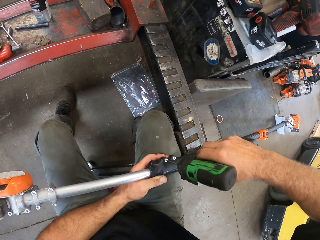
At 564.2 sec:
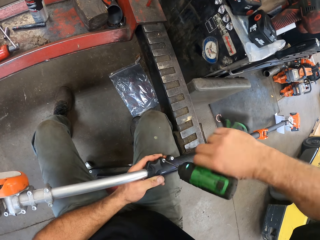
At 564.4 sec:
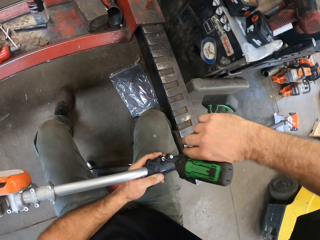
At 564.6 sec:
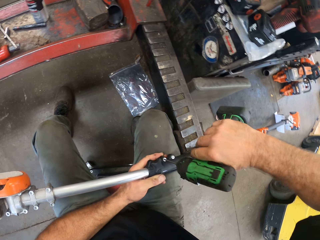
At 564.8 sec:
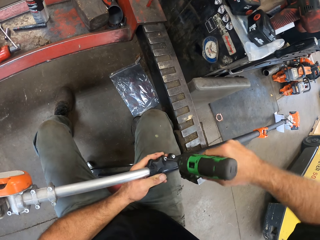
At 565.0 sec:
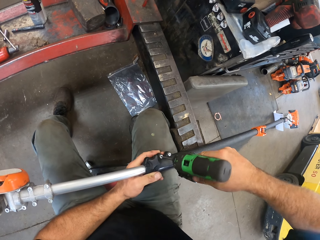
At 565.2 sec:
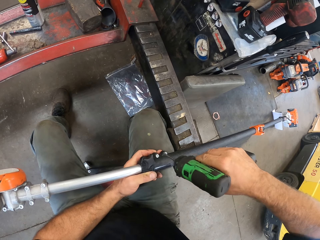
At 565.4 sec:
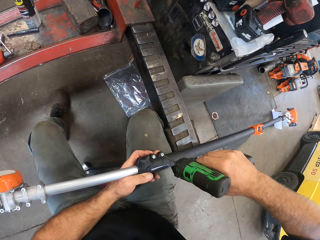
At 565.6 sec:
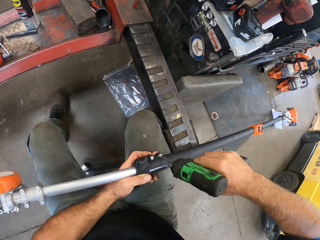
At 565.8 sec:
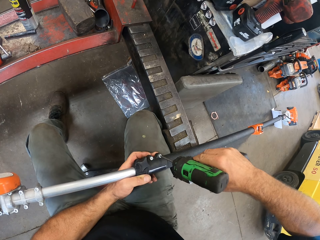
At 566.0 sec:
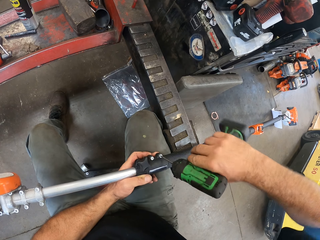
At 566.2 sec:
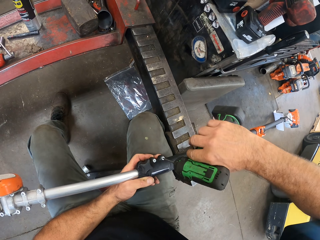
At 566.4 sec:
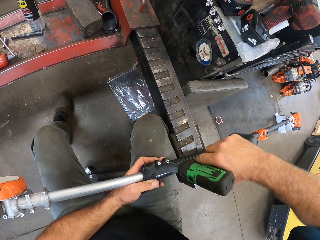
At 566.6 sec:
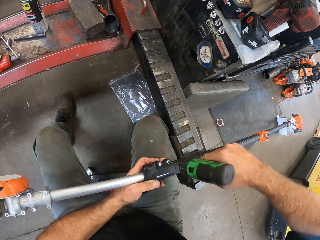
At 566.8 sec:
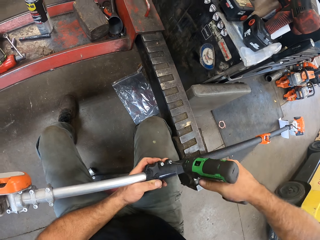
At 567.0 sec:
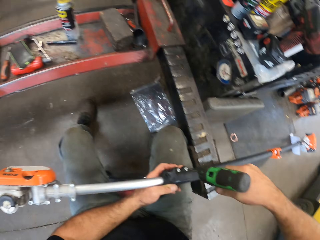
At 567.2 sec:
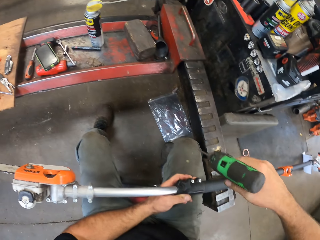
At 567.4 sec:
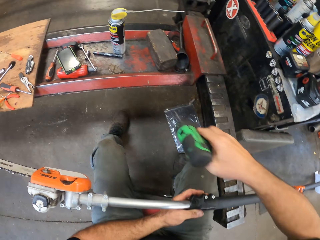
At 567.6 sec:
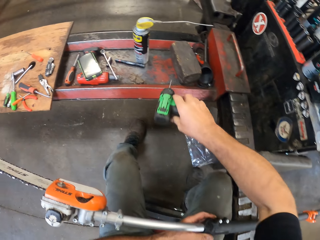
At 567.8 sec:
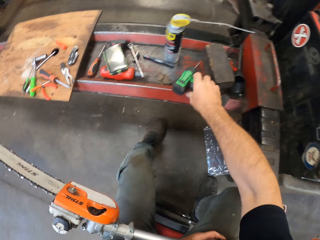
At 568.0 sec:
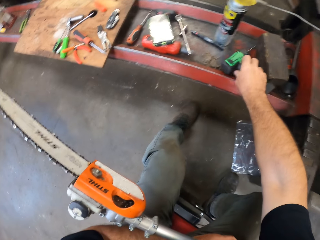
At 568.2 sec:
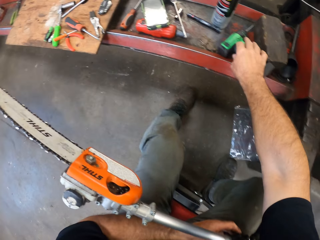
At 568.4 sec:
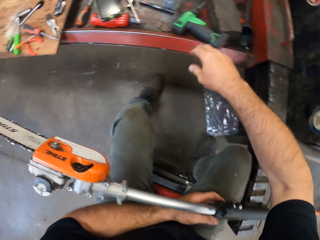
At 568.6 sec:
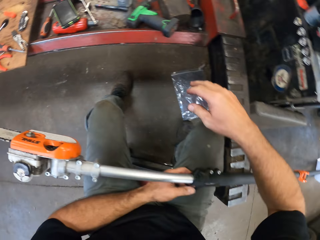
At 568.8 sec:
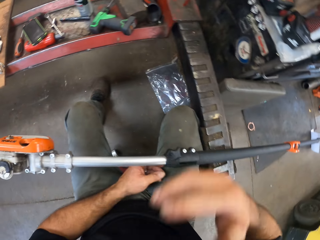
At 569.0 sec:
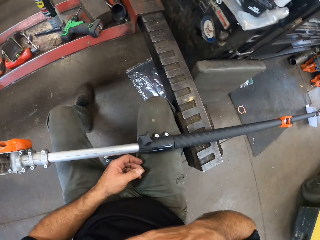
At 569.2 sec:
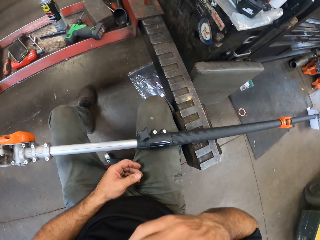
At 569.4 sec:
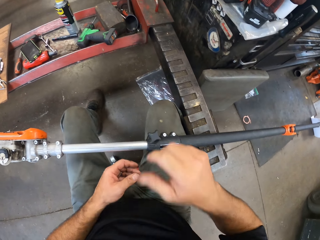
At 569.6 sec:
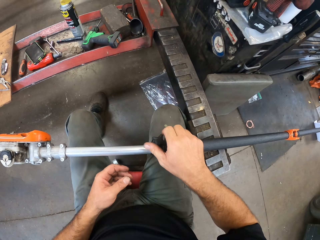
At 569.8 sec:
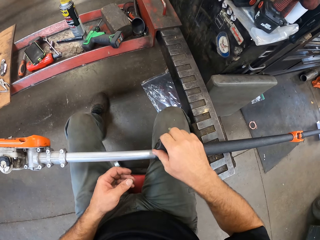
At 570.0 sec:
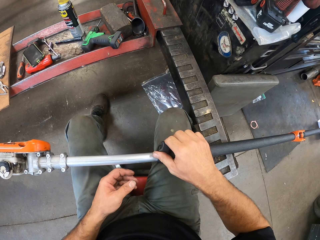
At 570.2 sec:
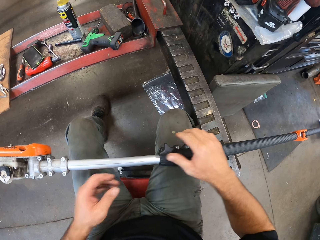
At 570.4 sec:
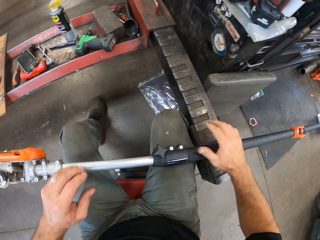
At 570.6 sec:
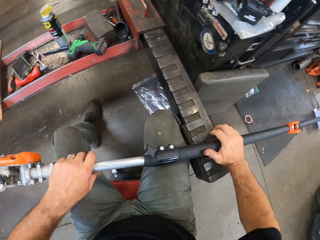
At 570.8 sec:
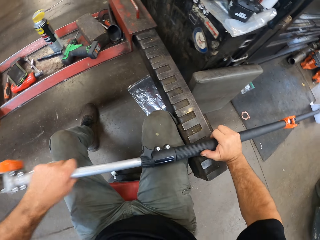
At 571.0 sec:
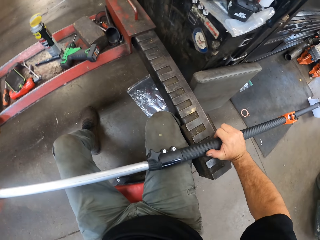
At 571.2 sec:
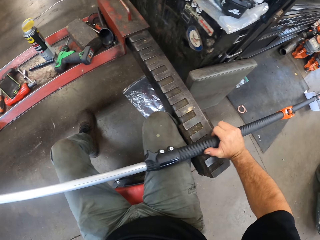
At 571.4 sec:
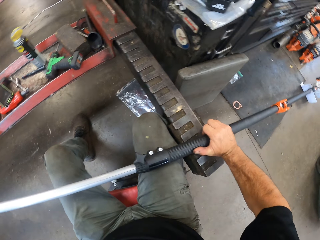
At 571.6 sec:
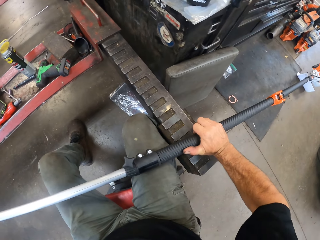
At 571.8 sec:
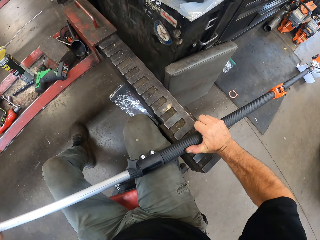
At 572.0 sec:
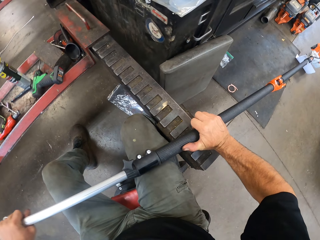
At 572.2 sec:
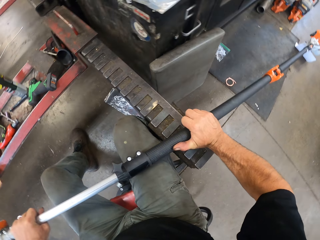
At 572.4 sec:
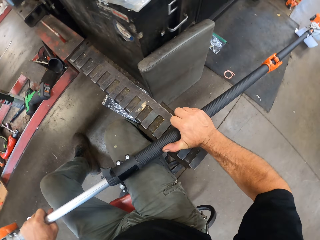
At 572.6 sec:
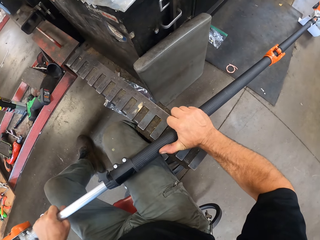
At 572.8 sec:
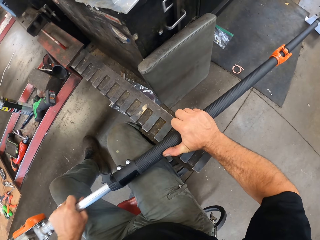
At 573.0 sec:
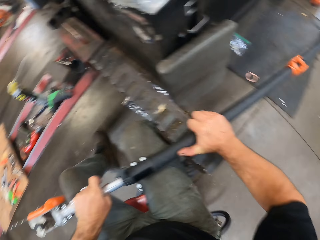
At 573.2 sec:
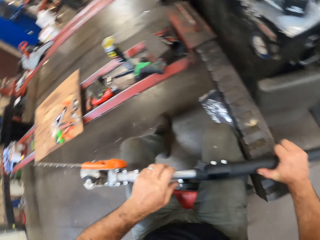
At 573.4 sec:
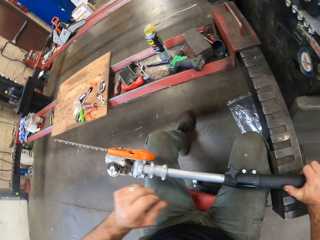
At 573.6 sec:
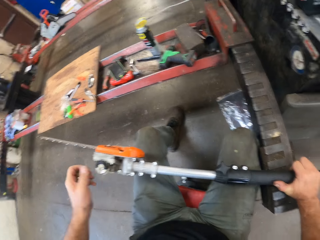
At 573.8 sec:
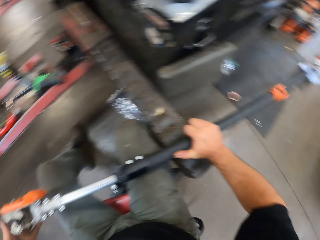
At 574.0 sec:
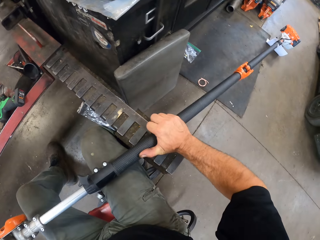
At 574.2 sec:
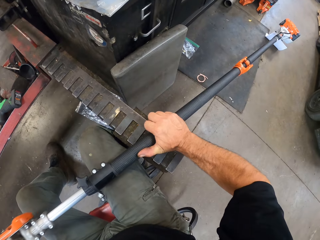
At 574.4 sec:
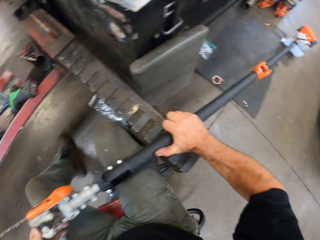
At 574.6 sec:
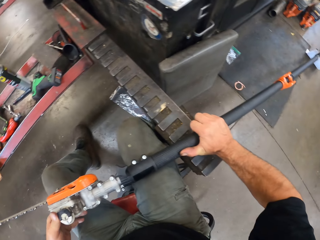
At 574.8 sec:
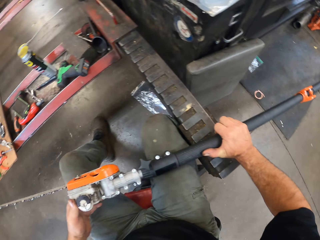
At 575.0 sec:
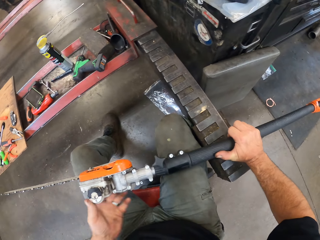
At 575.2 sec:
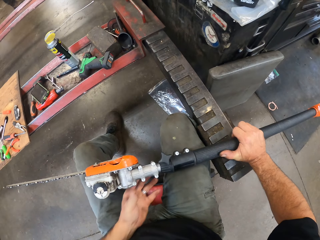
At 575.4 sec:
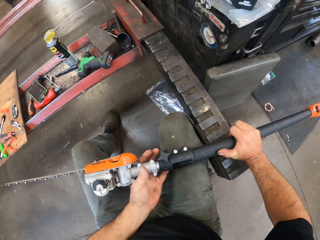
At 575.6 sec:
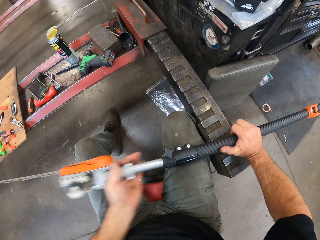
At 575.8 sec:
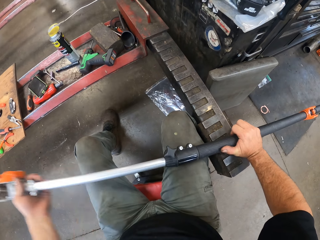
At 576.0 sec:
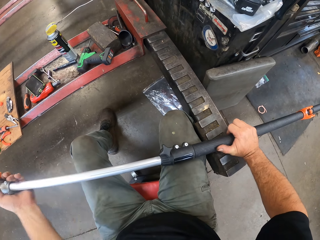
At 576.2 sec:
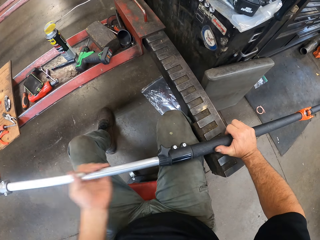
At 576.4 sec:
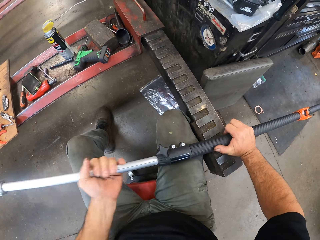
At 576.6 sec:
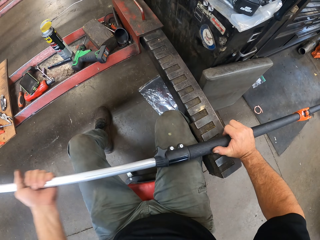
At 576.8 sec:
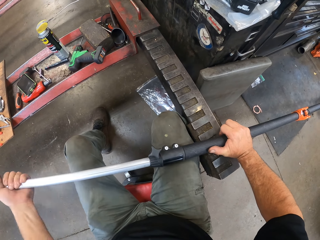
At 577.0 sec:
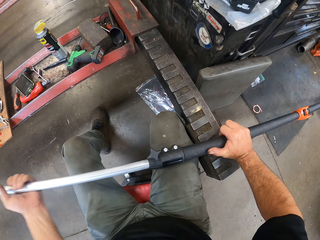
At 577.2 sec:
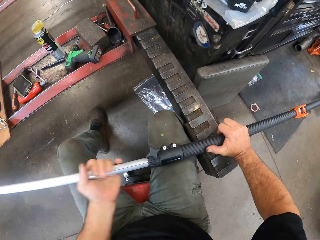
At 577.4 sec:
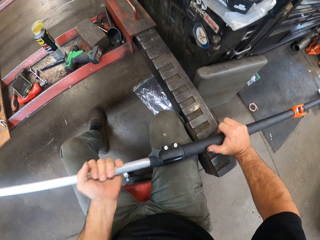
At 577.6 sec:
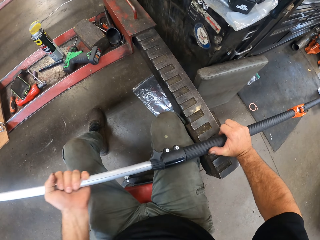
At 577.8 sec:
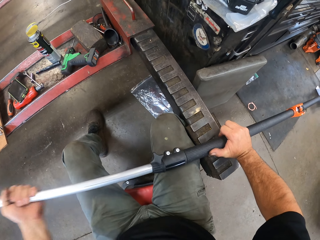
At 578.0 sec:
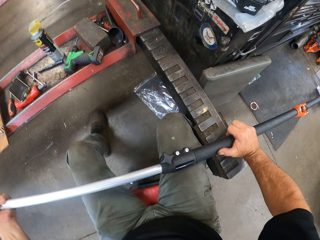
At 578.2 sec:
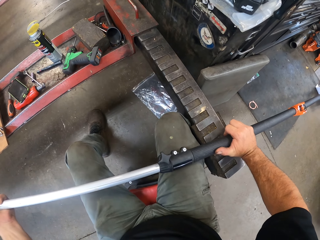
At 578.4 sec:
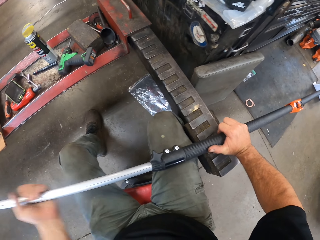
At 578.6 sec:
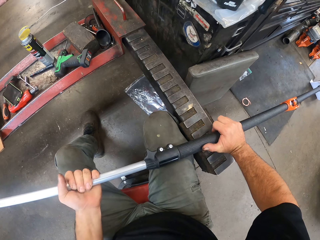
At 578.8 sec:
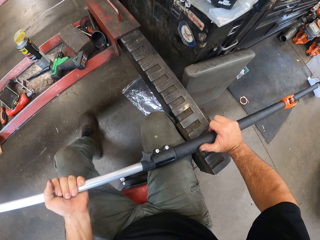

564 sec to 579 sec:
The camera wearer tightens the other screw on the grip band with the screw extractor. He places the screw extractor on the hydraulic lift with his right hand. He touches his face with his right hand. He loosens a knob on a grip band of the pole saw with his left hand. He rotates the bolt. He pulls out the carbon shaft from the pole saw with his left hand. He pushes the carbon shaft into the pole saw with his left hand. He pulls out the carbon shaft from the pole saw with his left hand.

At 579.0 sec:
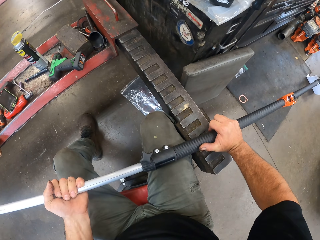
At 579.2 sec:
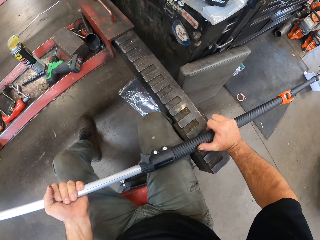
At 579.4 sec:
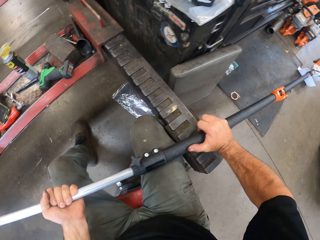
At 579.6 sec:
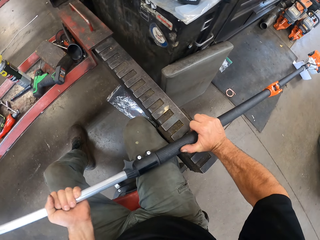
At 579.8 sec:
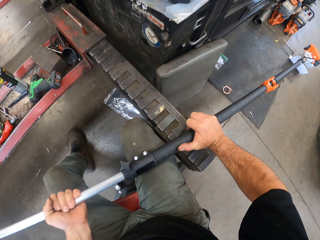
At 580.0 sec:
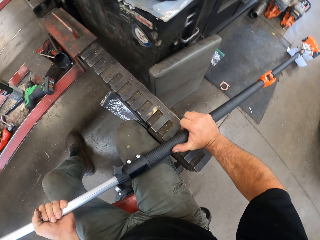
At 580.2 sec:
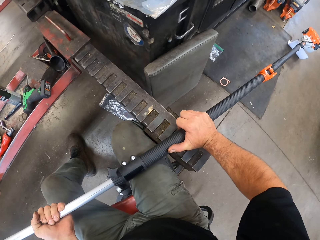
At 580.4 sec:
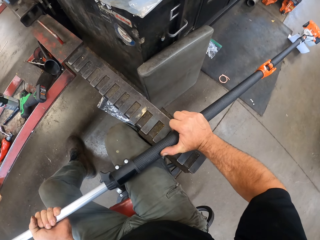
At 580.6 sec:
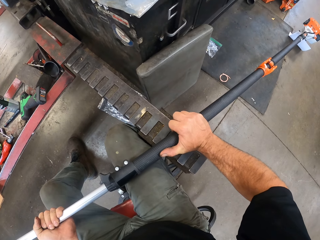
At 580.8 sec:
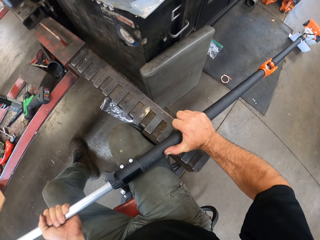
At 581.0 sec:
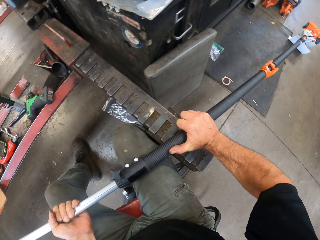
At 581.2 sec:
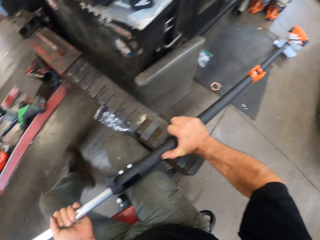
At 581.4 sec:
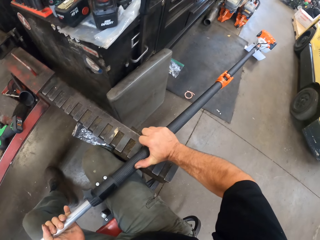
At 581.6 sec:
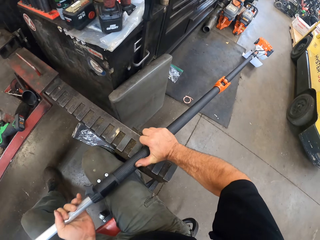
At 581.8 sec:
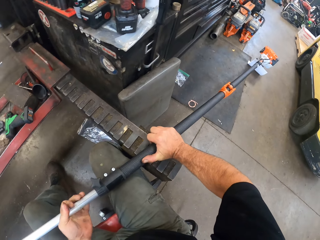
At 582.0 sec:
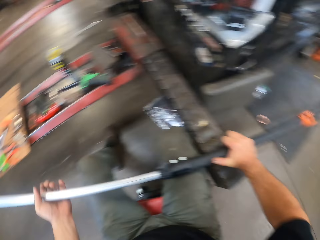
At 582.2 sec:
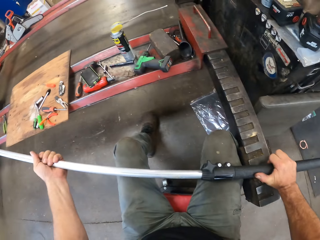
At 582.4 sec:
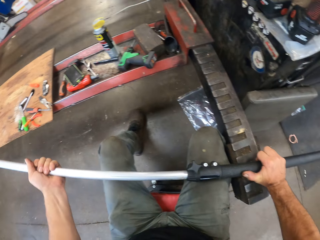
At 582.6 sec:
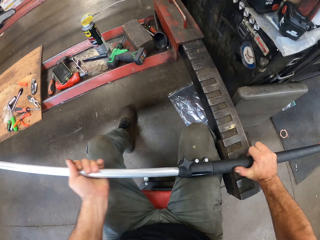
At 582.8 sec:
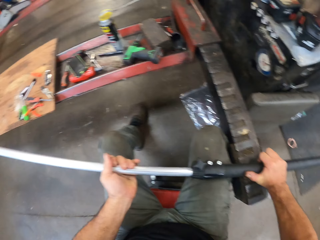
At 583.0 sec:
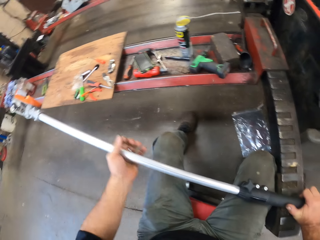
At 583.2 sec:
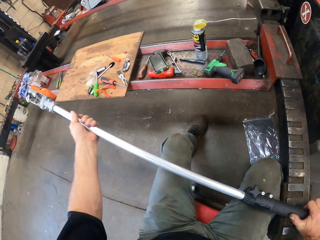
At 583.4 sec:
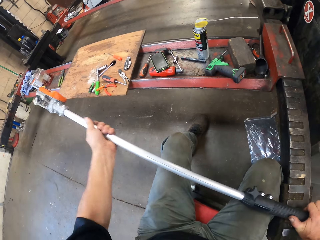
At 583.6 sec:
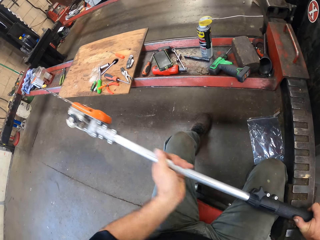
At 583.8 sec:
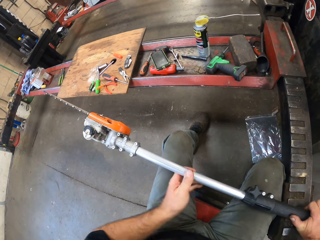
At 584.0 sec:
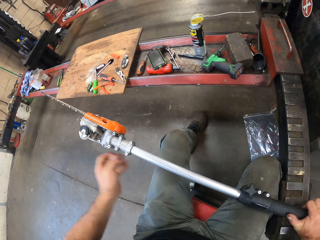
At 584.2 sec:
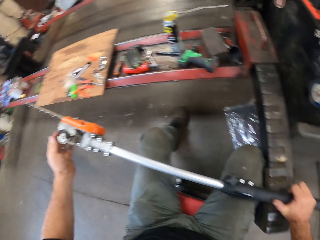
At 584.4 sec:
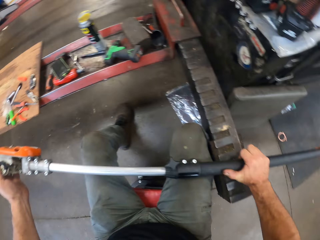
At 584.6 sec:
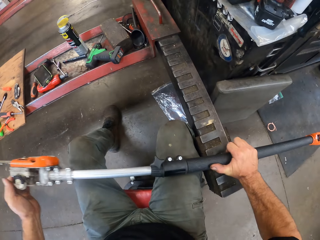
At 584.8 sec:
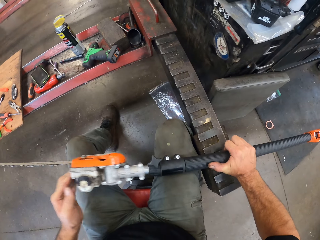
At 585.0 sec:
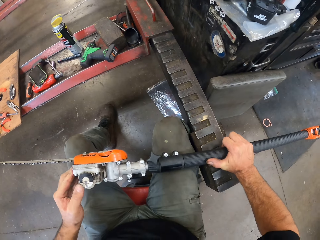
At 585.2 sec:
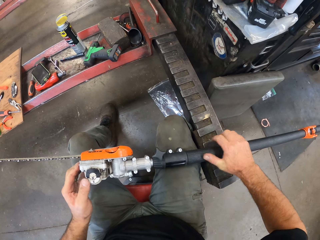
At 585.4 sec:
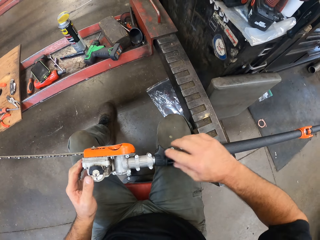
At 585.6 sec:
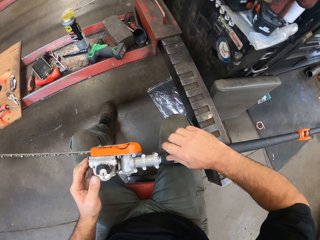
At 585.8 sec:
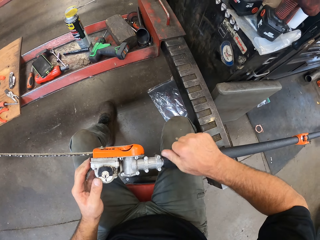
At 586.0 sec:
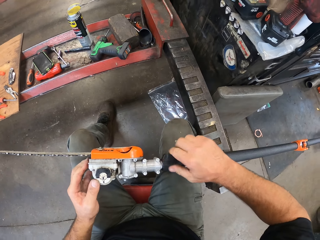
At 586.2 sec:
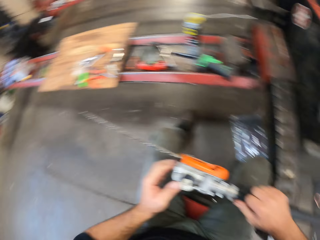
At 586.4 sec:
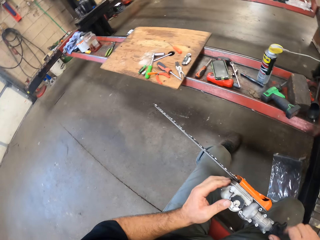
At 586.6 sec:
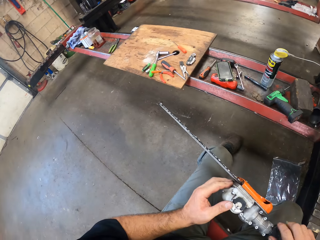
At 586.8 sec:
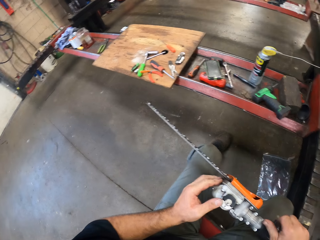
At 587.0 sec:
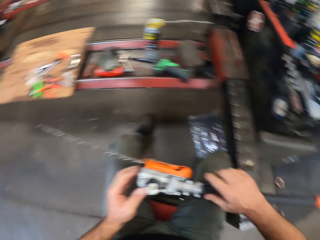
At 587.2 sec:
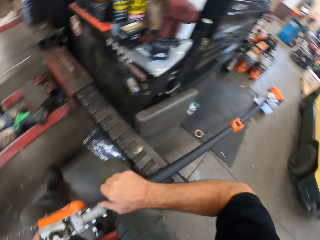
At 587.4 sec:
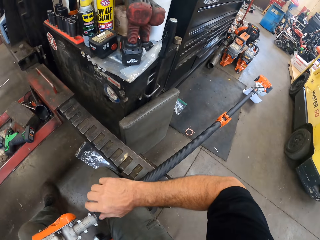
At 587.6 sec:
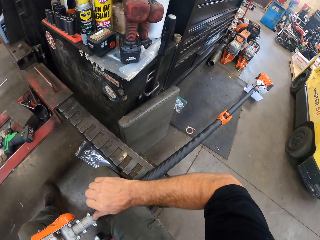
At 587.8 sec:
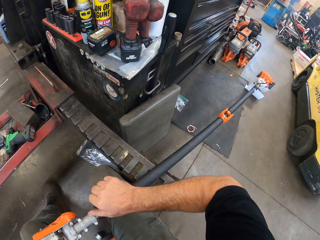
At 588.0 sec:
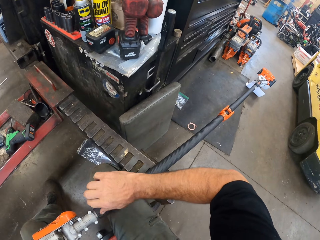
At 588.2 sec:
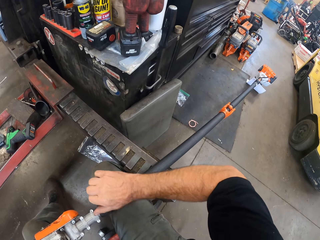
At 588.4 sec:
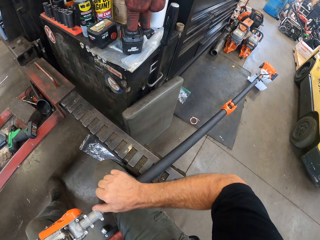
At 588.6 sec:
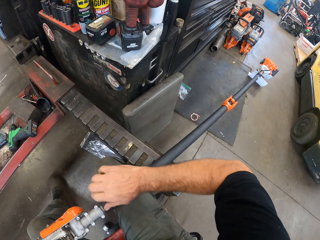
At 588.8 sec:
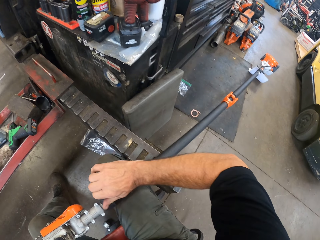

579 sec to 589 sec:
The camera wearer pushes the carbon shaft into the pole saw with his left hand. He tightens a knob on a grip band of the pole saw with his right hand.
